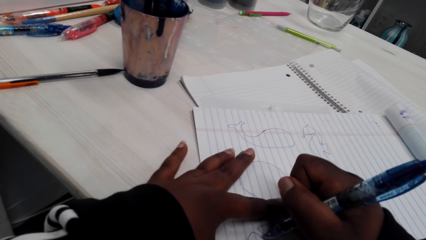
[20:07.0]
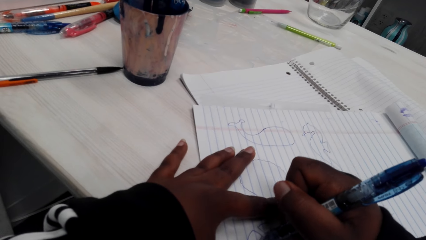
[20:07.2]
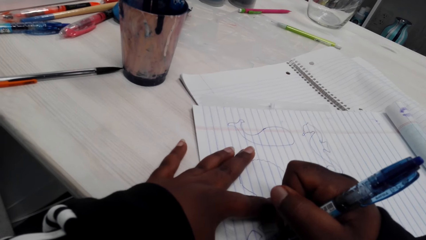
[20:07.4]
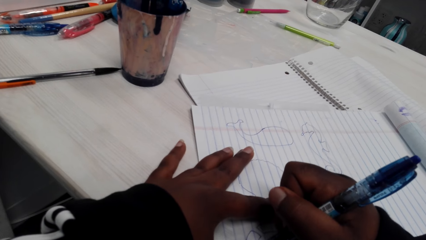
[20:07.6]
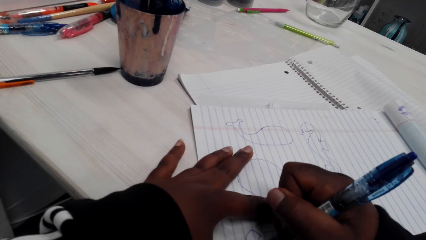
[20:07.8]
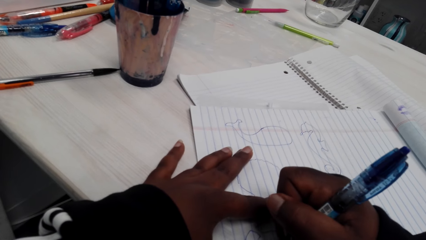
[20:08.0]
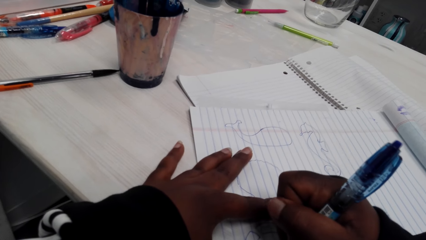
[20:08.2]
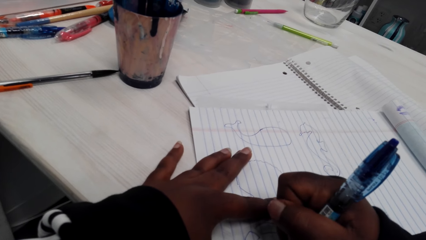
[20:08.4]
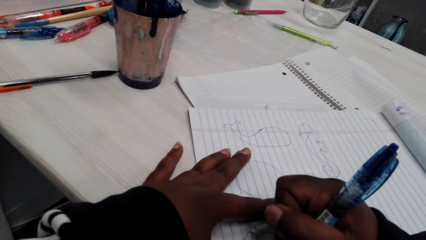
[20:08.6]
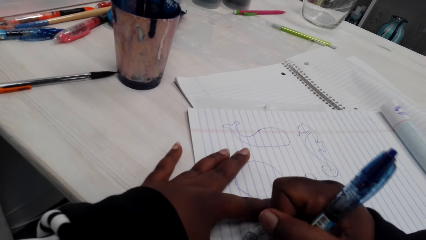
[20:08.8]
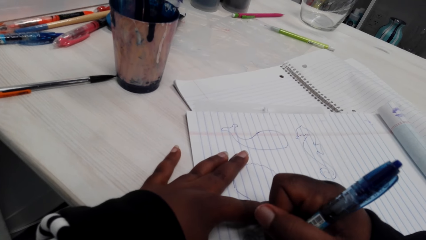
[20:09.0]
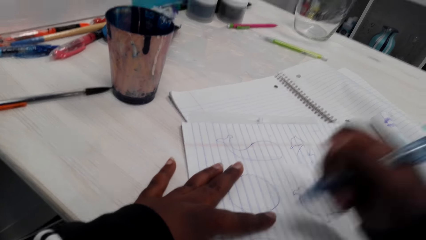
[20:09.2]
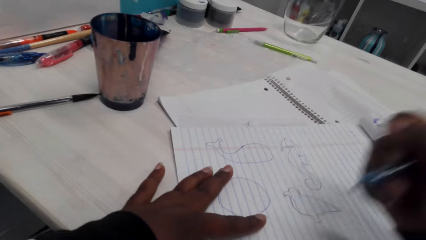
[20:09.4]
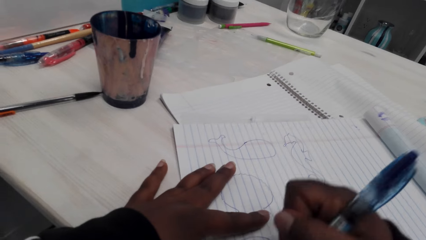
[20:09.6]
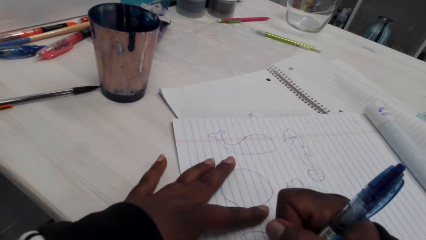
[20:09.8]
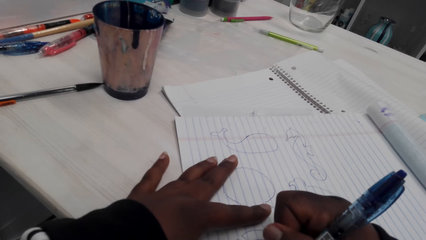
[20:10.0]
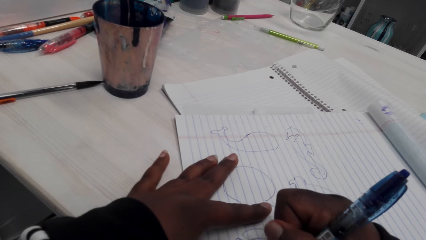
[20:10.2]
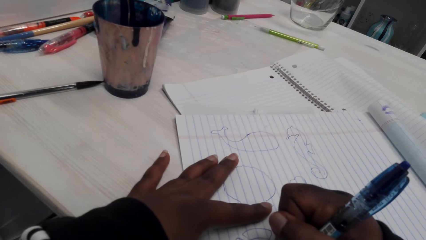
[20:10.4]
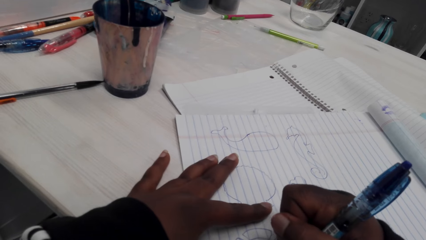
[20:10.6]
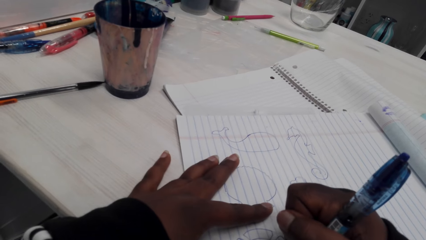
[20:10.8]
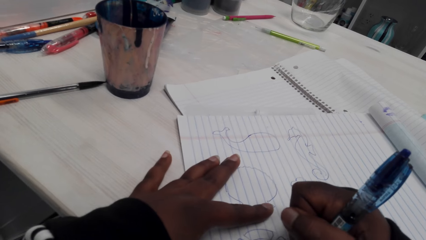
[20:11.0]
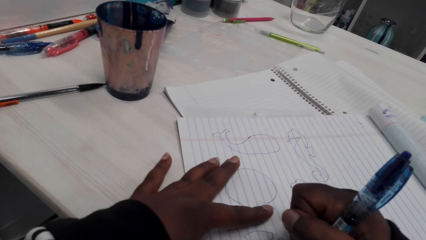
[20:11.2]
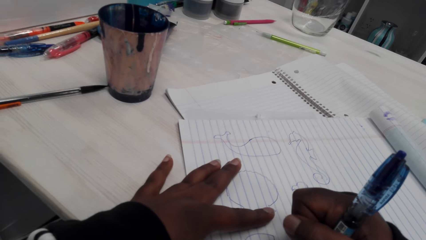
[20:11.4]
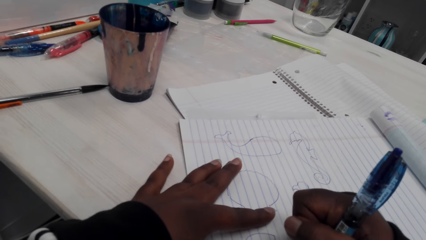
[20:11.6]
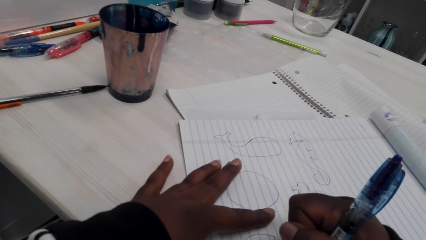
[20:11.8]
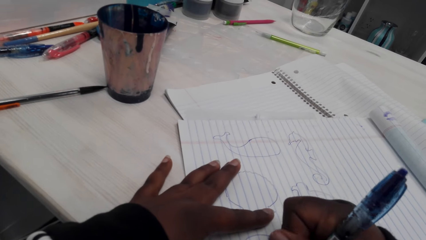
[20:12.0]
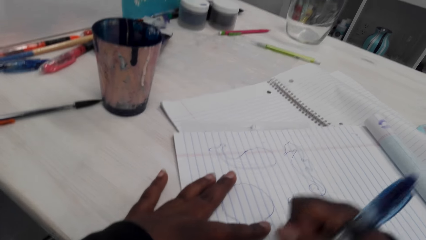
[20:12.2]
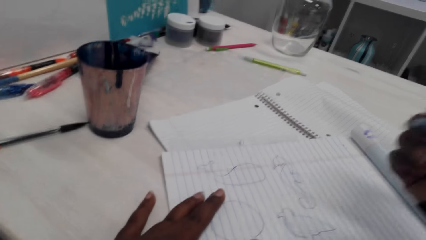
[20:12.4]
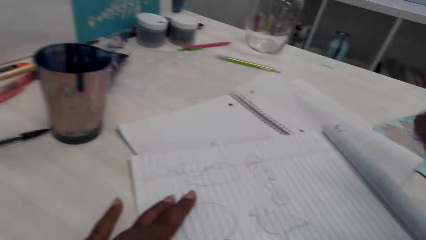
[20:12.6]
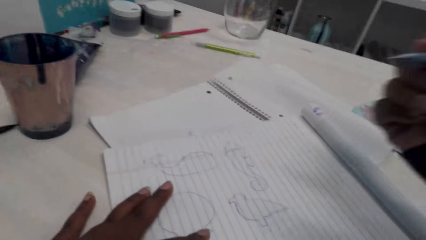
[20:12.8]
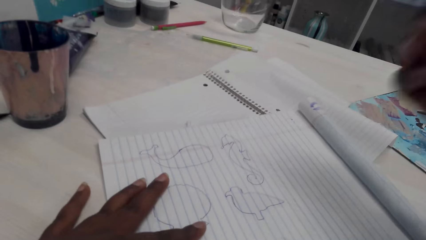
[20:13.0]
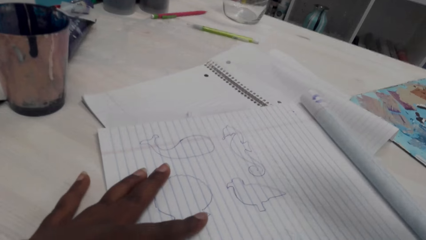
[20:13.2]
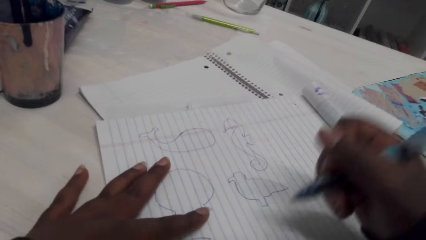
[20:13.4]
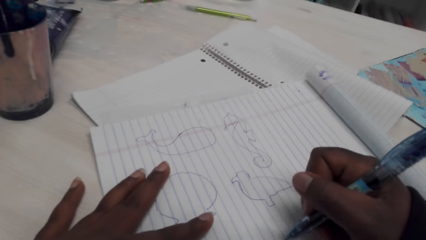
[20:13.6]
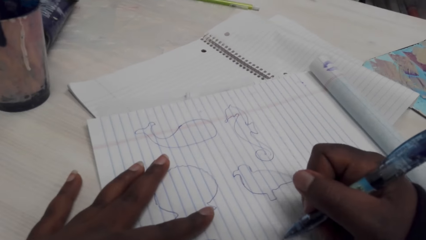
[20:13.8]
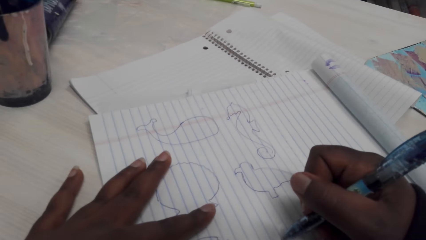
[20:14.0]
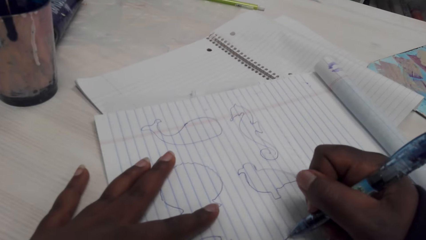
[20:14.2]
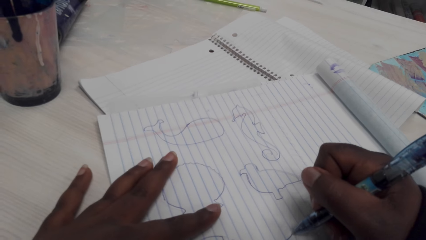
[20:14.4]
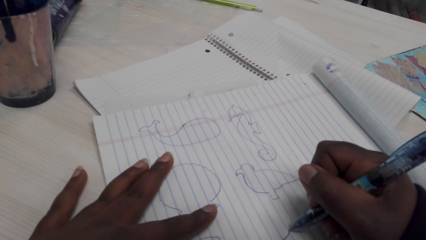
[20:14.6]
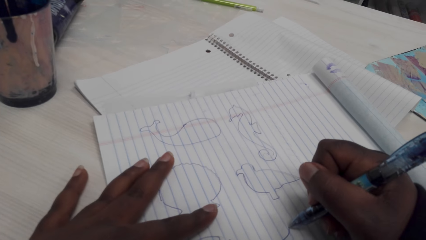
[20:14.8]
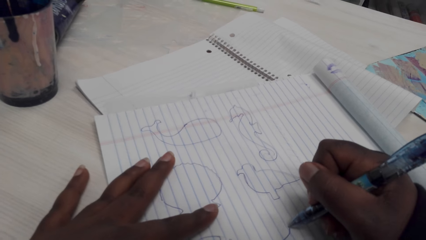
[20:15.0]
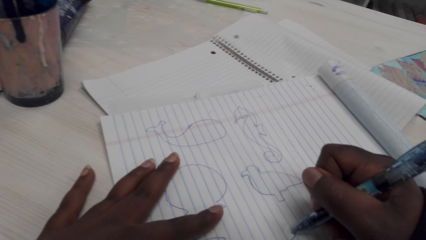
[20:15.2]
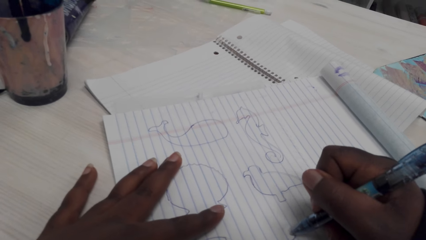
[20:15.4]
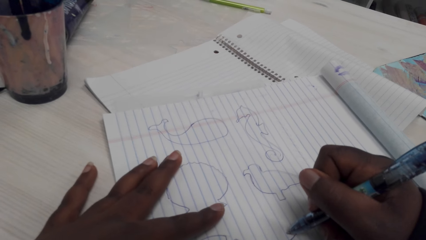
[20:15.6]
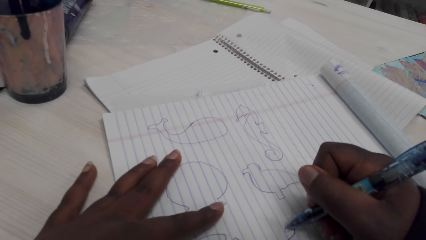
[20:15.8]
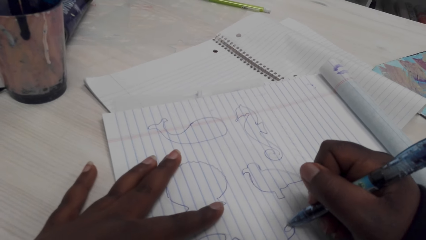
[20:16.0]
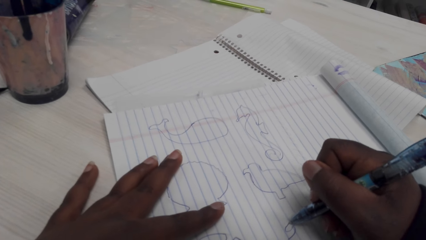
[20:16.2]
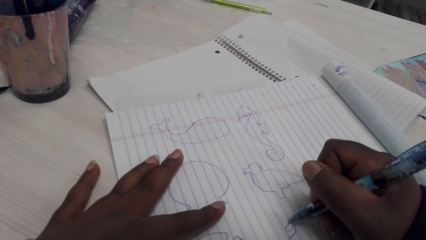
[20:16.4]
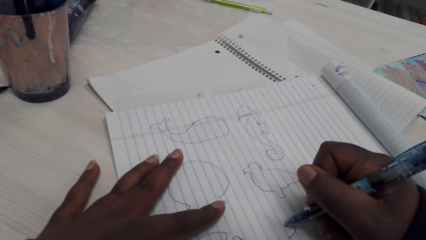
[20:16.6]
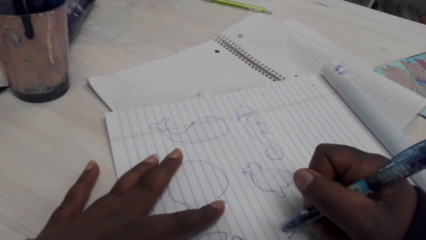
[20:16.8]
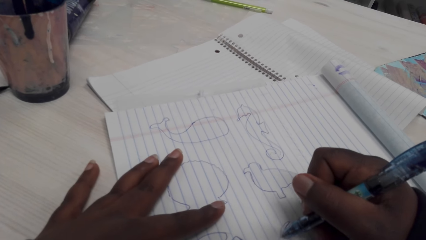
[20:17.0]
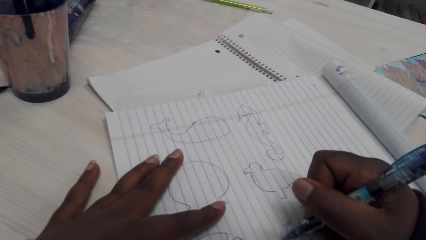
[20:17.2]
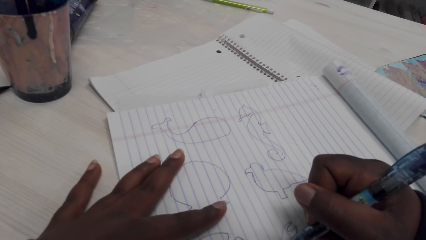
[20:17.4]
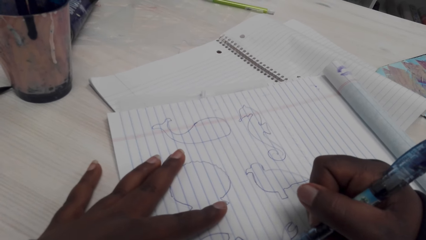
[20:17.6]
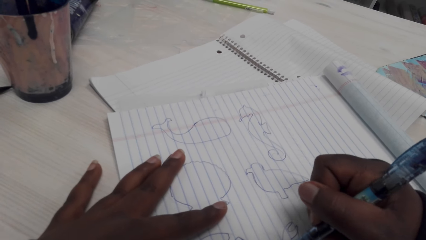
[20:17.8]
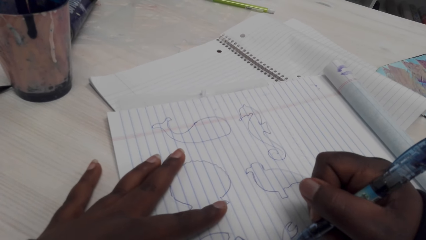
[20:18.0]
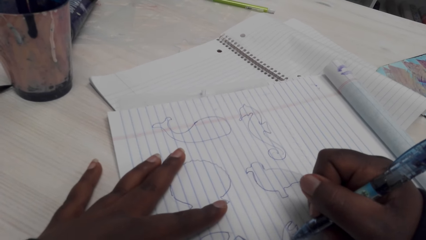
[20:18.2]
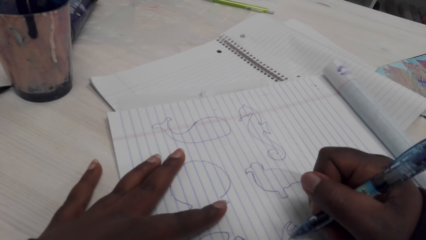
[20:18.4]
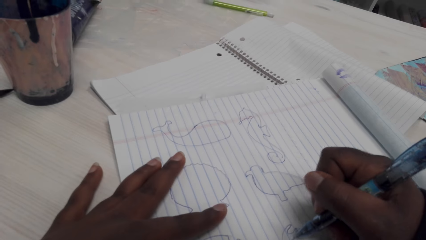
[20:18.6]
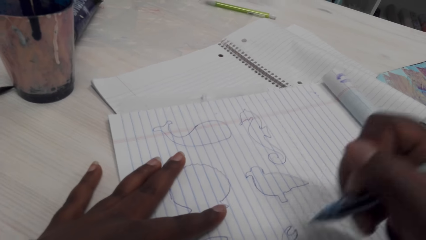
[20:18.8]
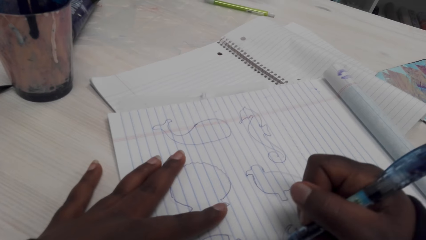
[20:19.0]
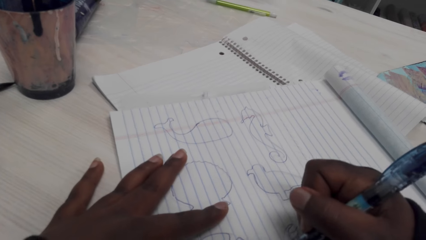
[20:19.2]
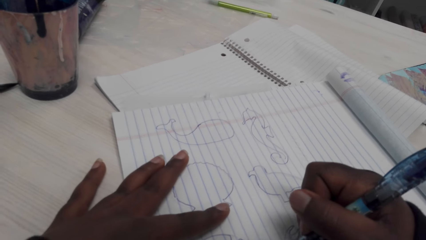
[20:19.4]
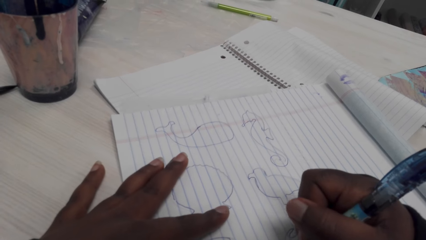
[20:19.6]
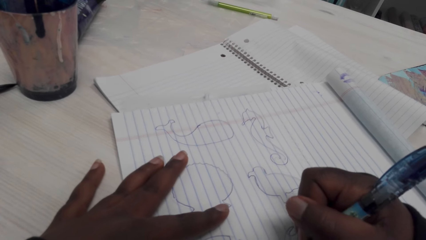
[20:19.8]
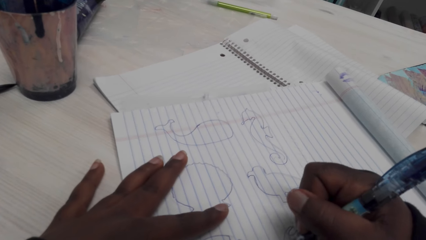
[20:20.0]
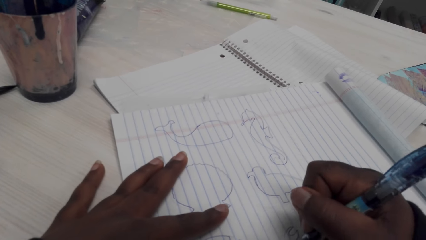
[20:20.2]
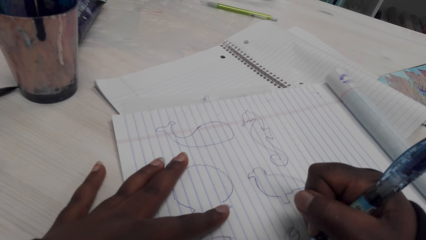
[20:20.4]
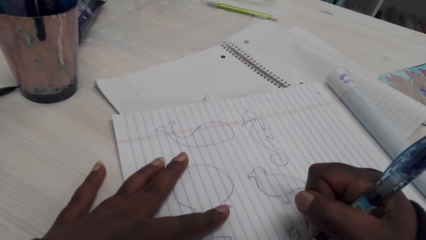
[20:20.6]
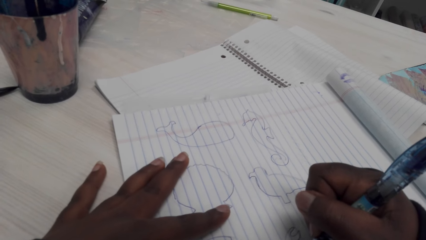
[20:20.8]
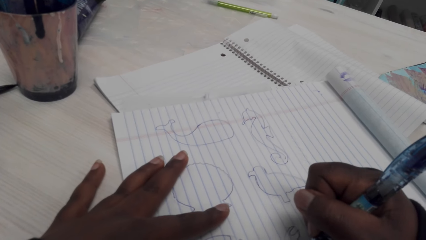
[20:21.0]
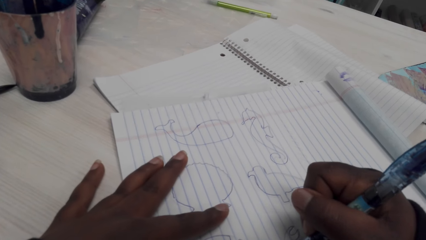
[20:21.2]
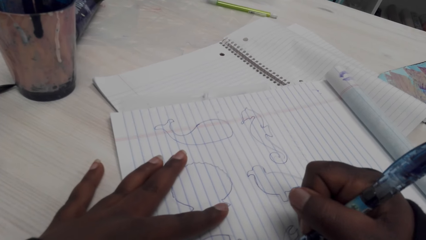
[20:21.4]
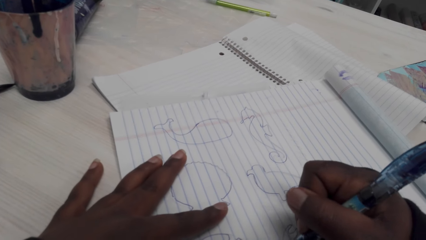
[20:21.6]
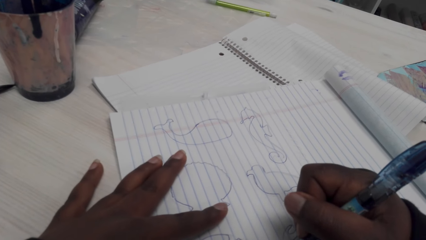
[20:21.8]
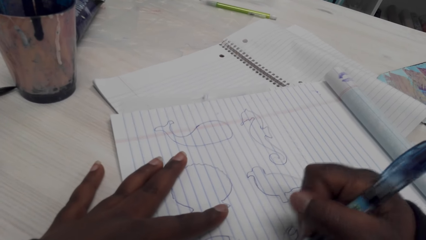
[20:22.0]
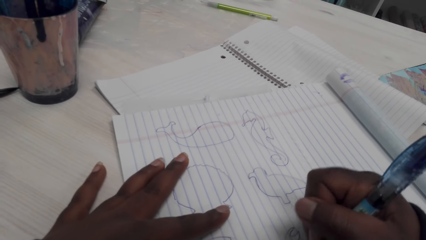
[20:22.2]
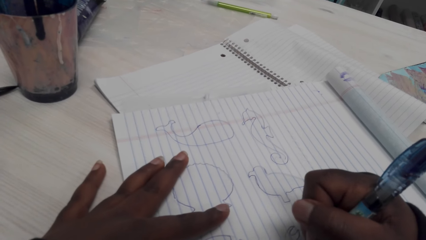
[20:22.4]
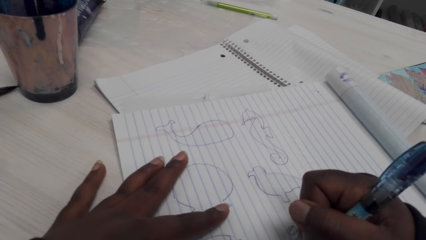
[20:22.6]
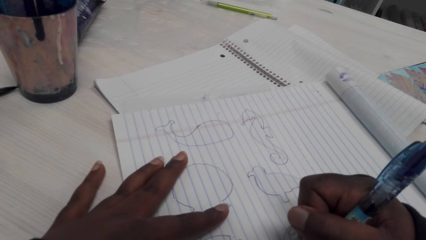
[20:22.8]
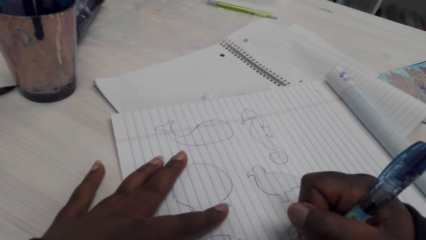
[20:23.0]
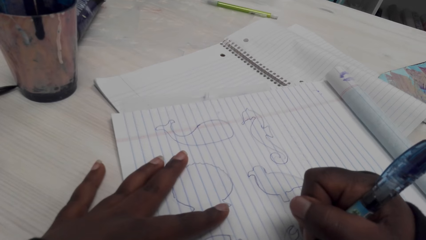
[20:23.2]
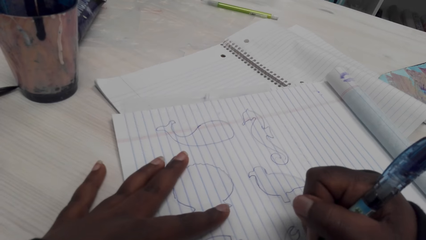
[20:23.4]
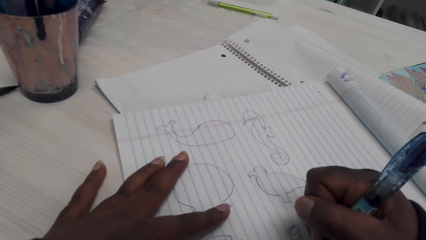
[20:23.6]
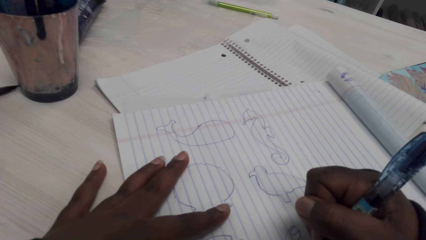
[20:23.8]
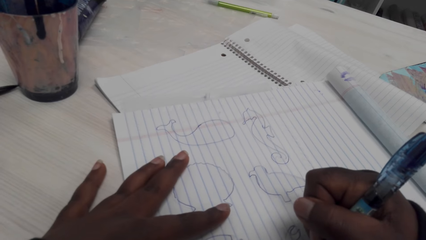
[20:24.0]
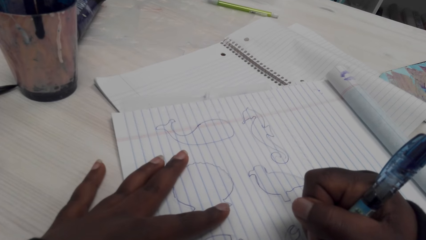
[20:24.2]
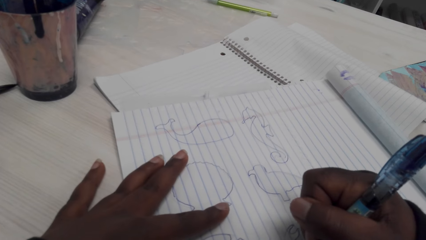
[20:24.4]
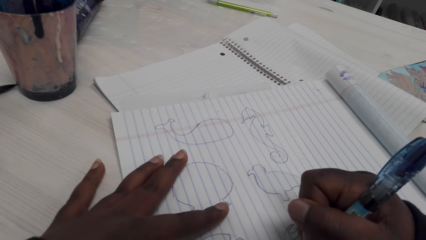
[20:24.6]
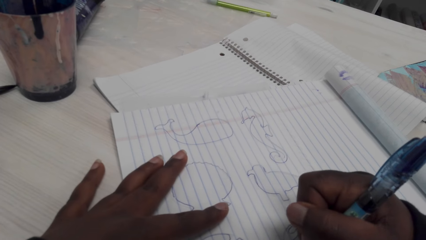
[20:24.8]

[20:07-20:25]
The camera wearer adjusts the pen. They draw a picture with the pen. They adjust the pen. They draw a picture with the pen. They draw with the pen.
